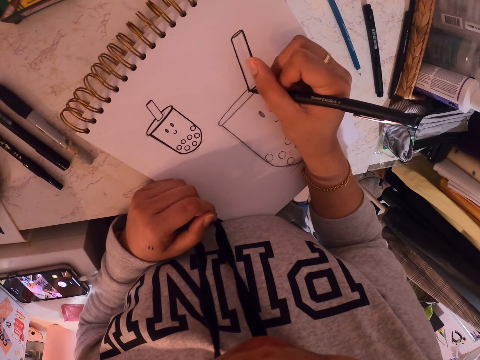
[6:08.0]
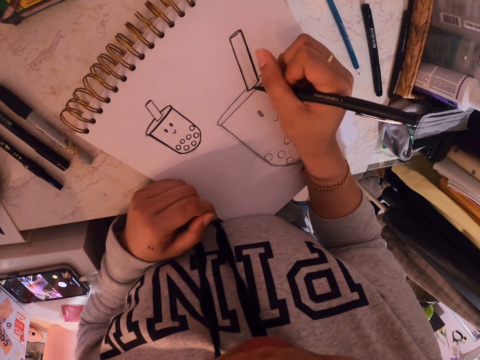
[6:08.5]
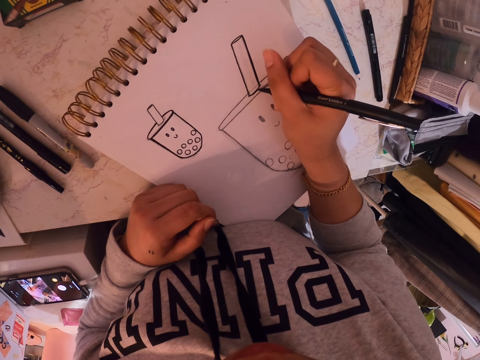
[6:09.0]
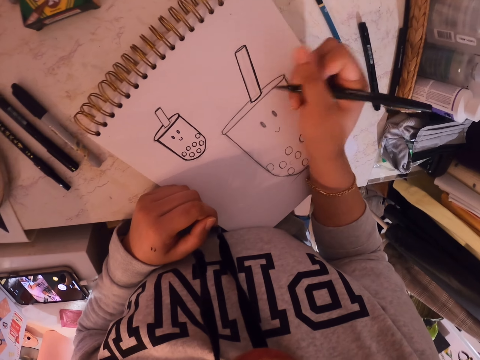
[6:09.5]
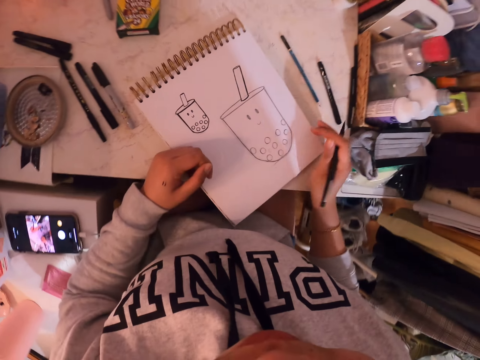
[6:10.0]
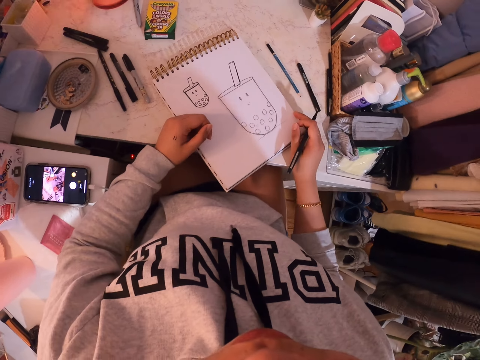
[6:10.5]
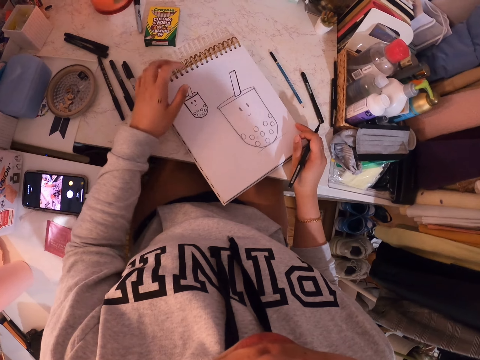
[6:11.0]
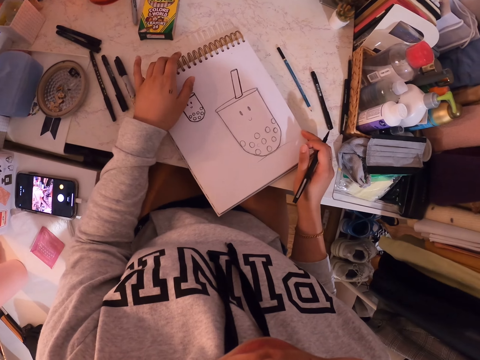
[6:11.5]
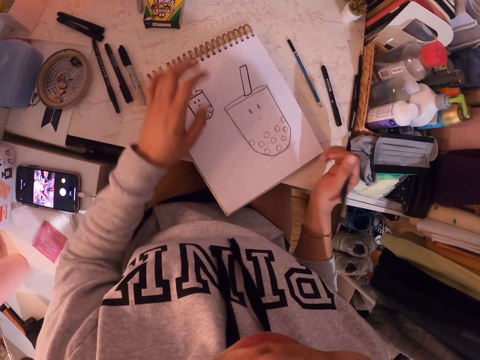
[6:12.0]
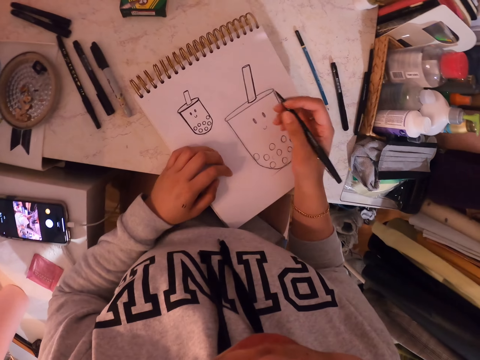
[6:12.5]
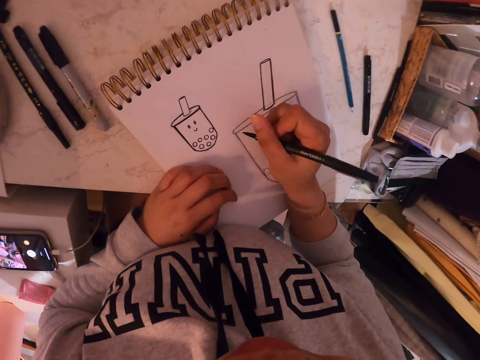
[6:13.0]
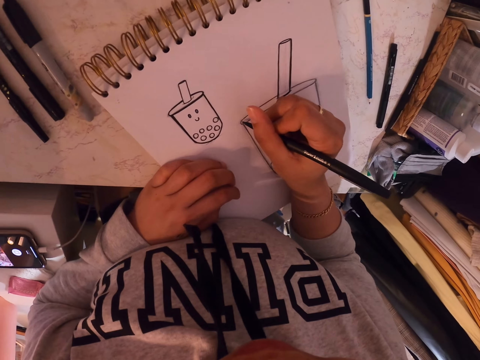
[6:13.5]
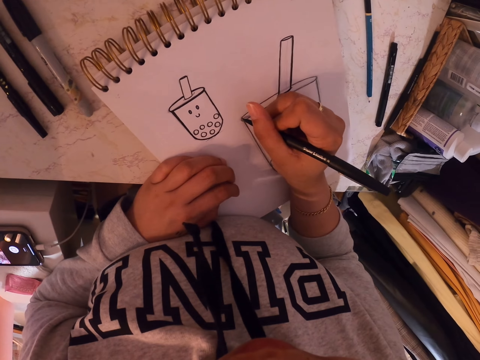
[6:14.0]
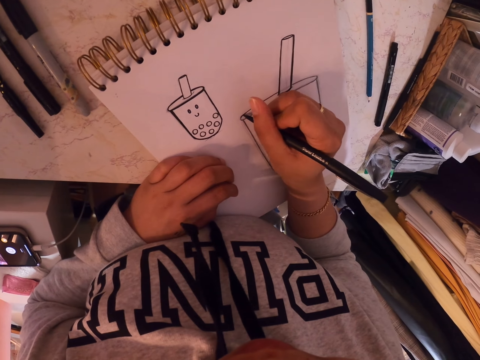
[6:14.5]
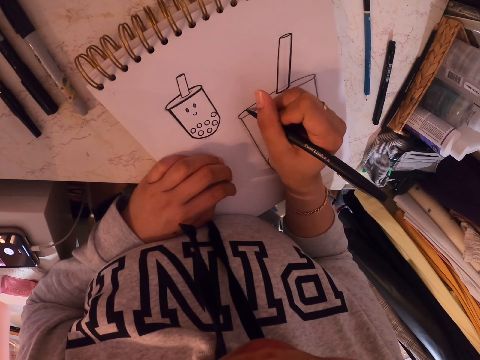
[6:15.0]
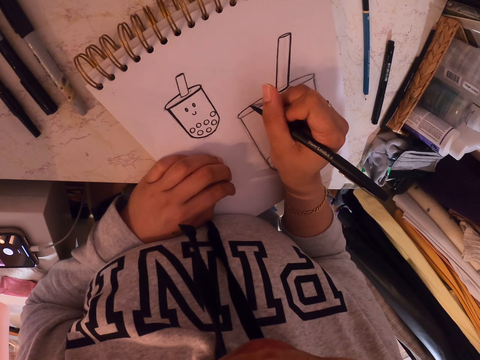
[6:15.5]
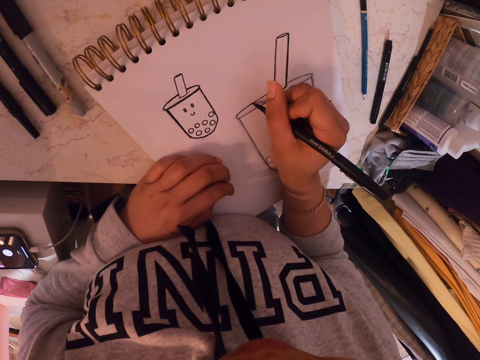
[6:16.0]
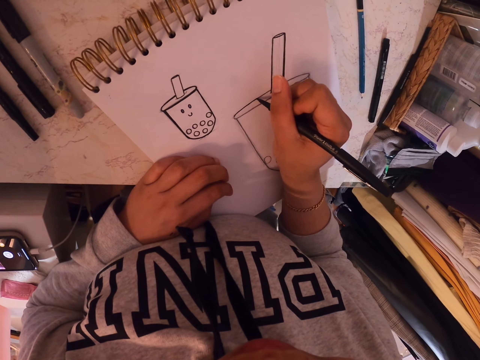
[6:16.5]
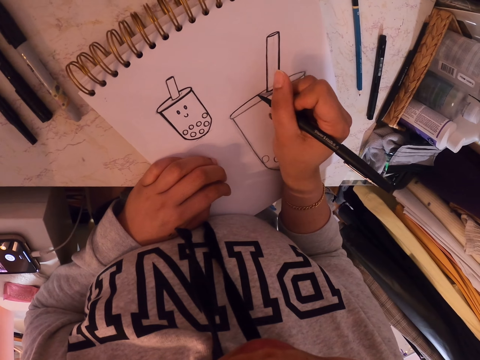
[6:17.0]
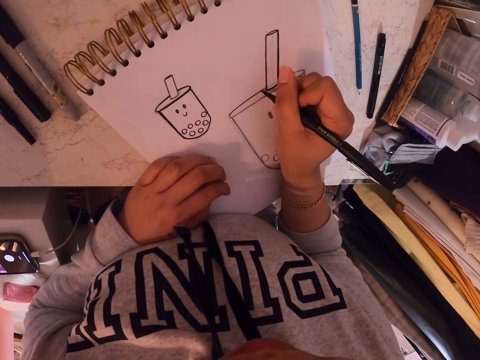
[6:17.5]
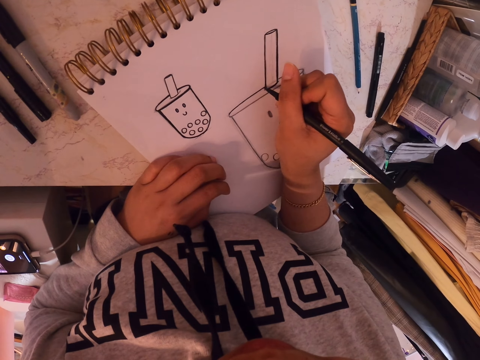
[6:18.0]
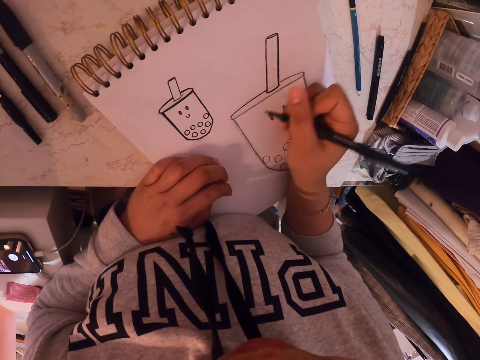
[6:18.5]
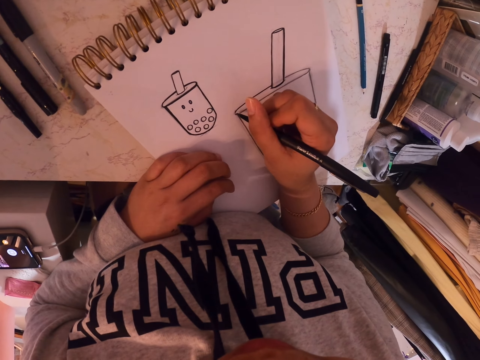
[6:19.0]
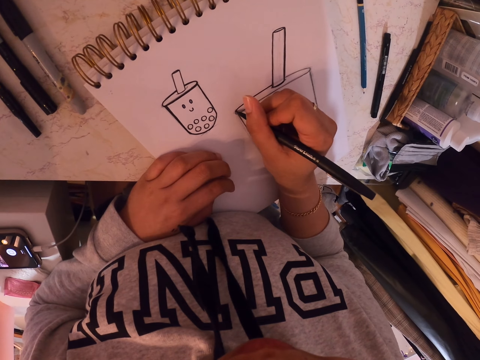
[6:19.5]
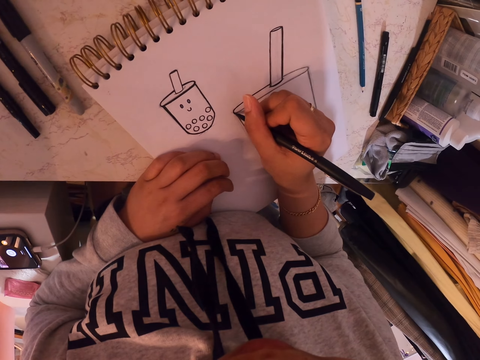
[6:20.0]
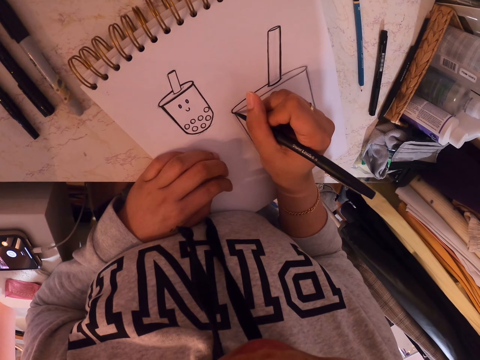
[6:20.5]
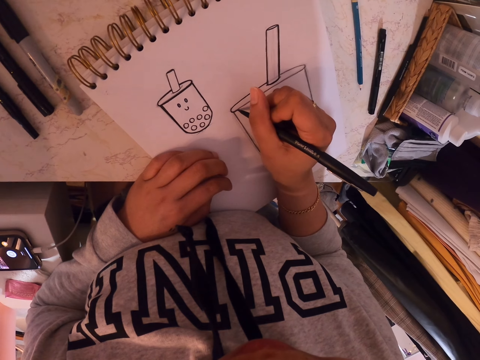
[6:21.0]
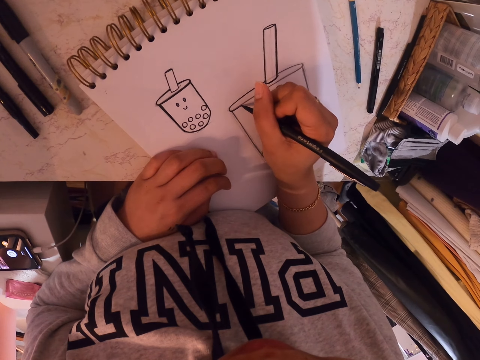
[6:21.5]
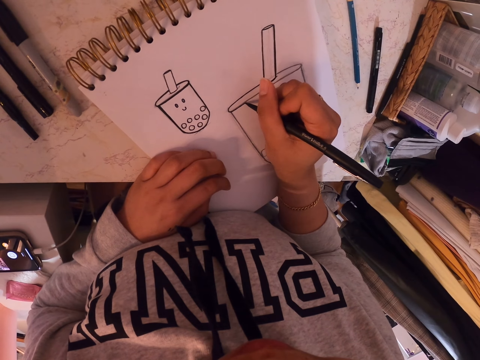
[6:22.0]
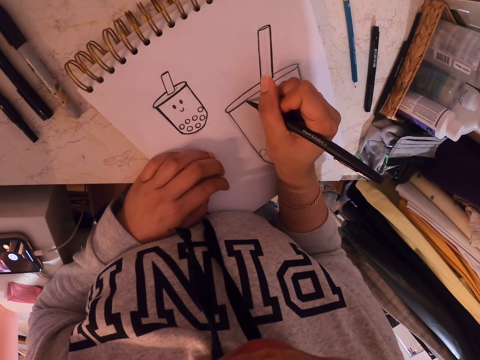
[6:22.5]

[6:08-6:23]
The camera wearer stares at the drawing. They adjust the book on the table. They draw on the art book with a pen.

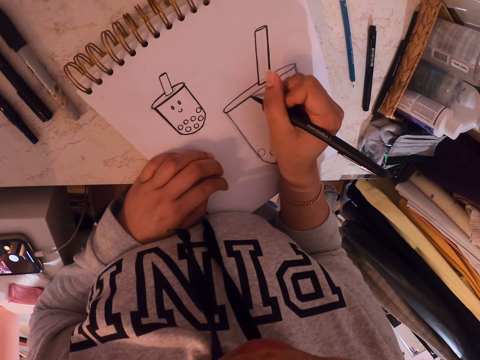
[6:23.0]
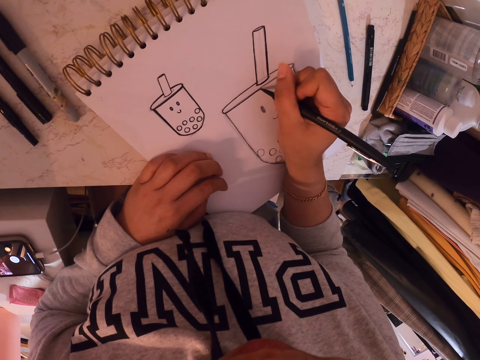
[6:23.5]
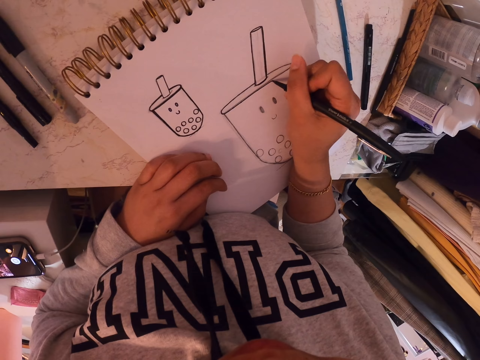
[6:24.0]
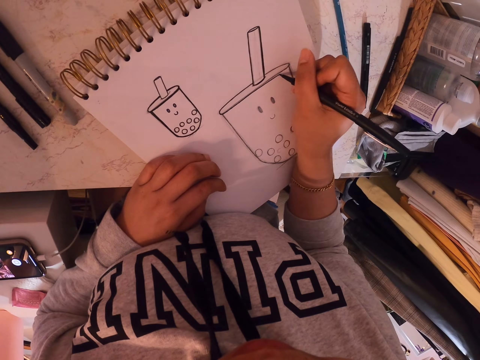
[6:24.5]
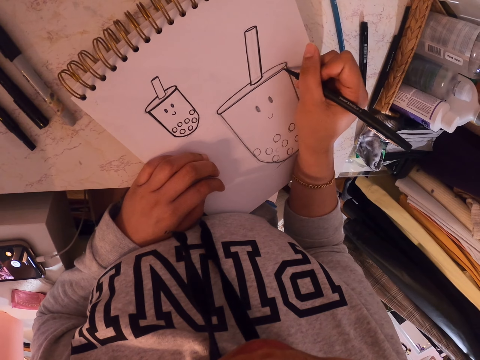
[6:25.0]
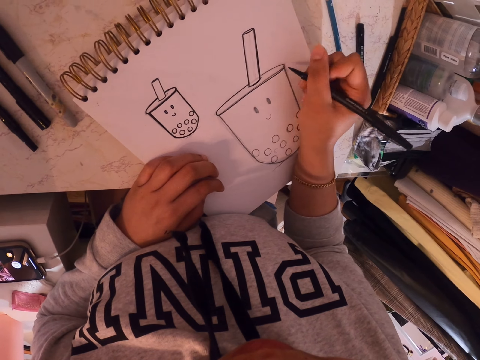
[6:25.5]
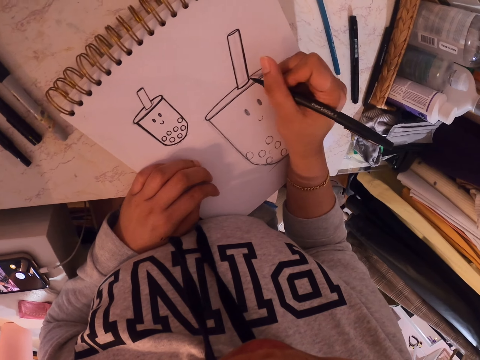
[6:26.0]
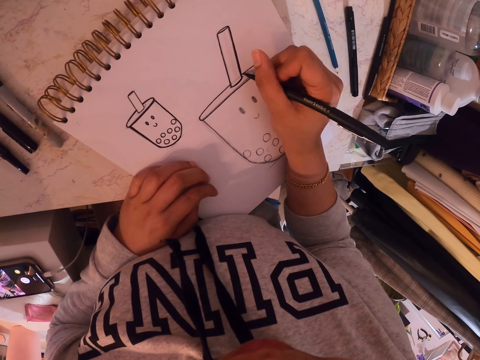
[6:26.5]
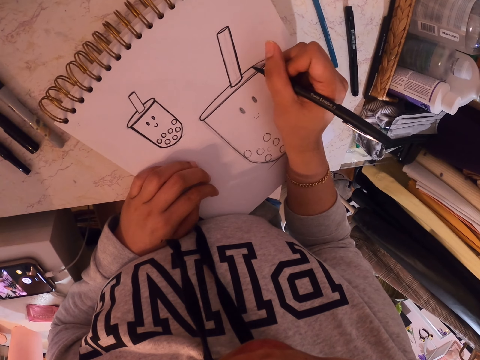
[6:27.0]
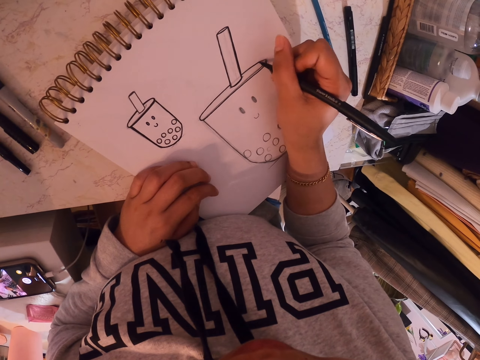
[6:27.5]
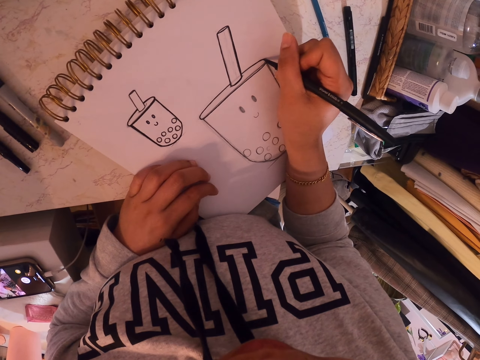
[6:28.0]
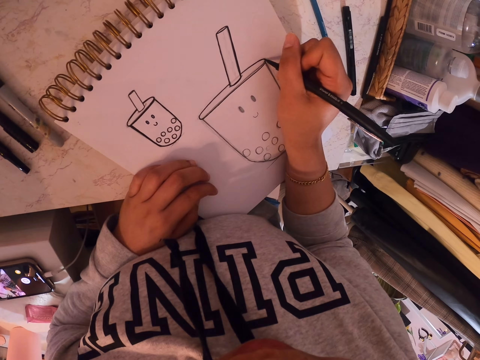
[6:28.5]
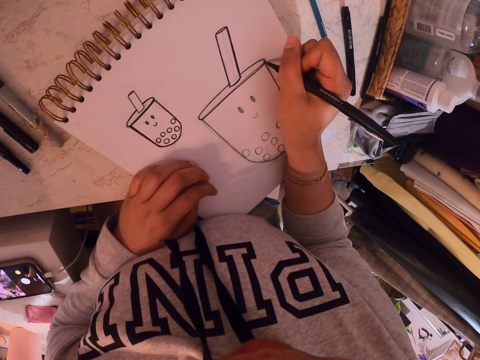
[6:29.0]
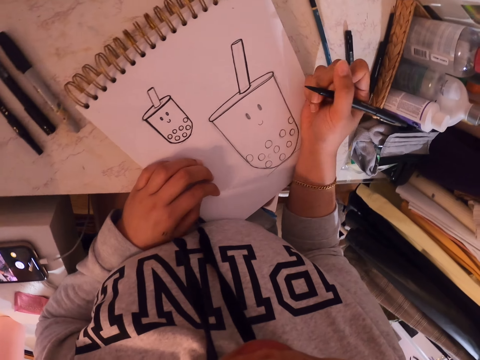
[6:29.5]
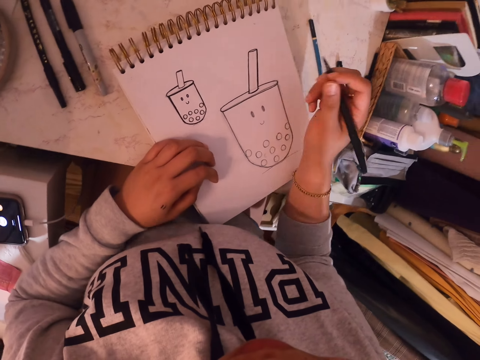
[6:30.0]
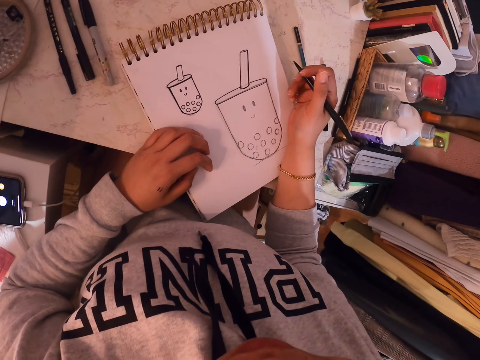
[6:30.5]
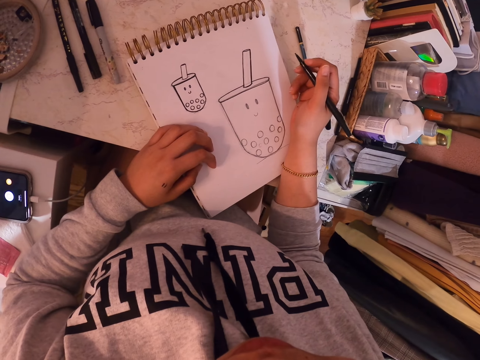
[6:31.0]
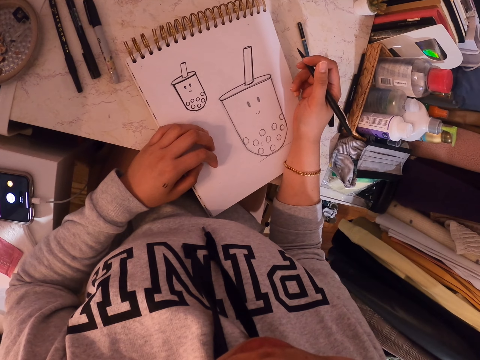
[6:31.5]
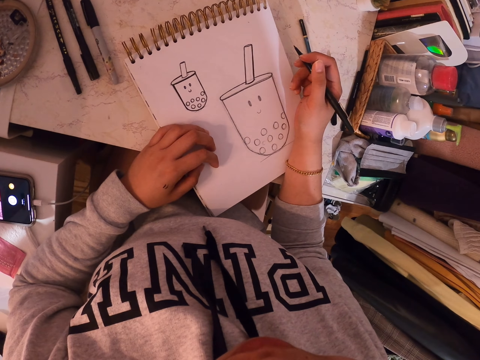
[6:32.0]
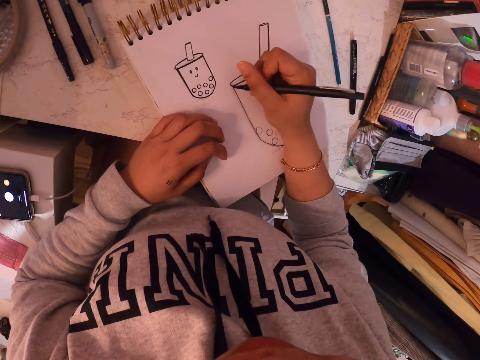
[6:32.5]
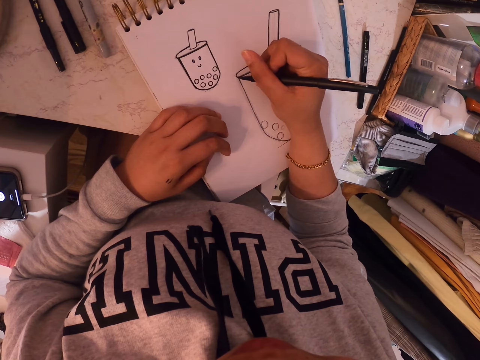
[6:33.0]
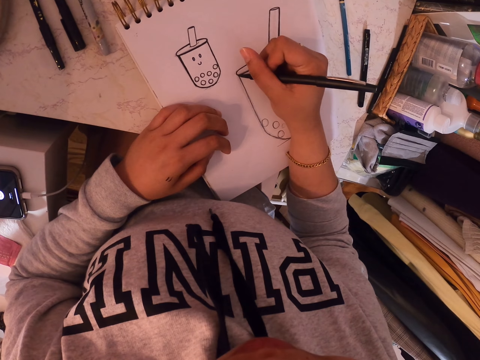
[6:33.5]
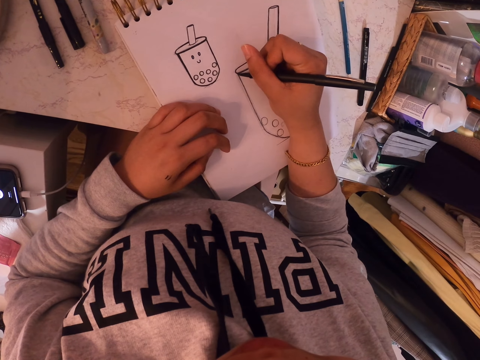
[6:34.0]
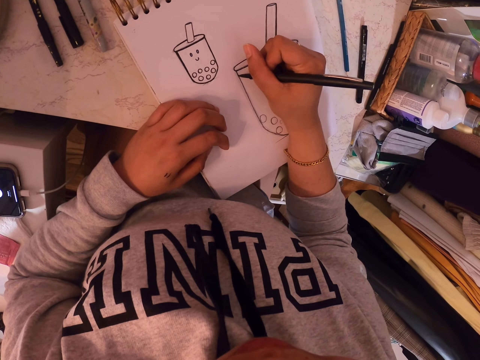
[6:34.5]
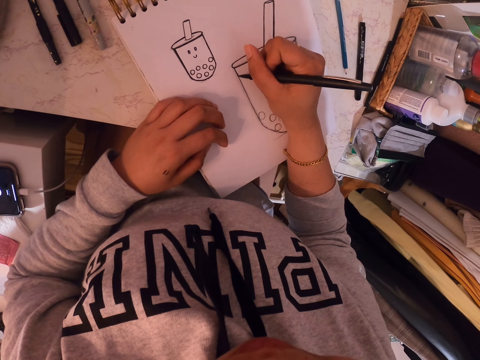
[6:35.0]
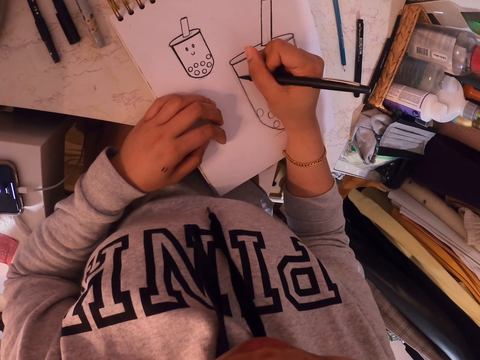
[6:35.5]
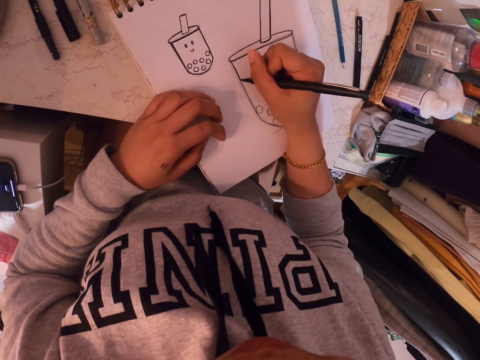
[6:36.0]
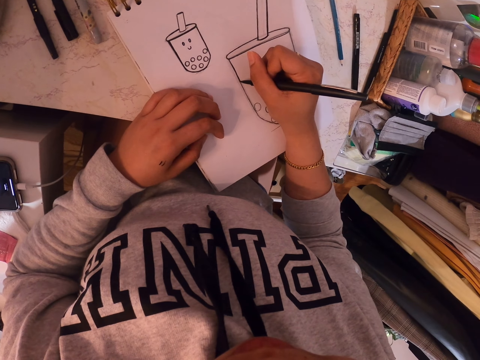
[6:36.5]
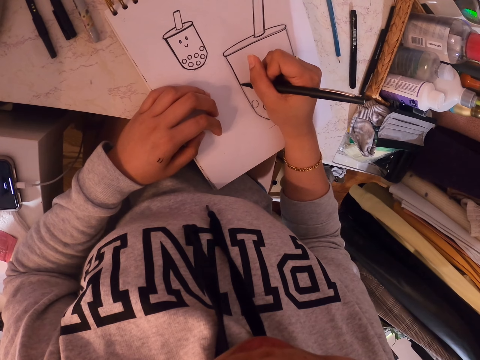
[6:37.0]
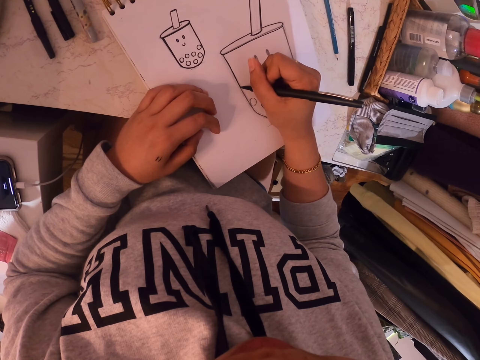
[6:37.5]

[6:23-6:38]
The camera wearer stares at the drawing. They draw on the art book.
